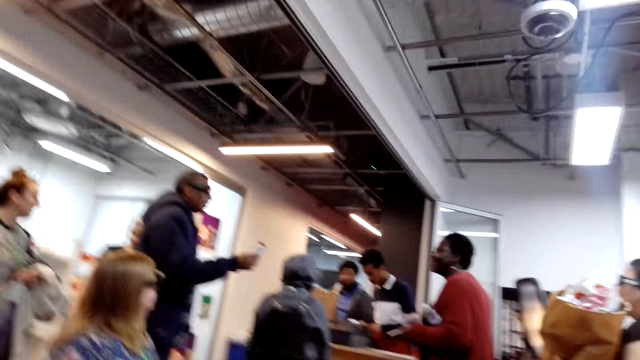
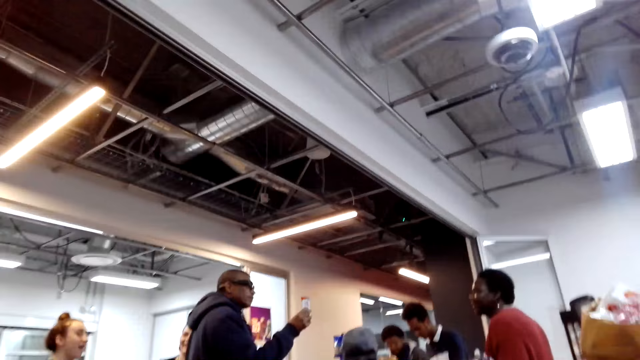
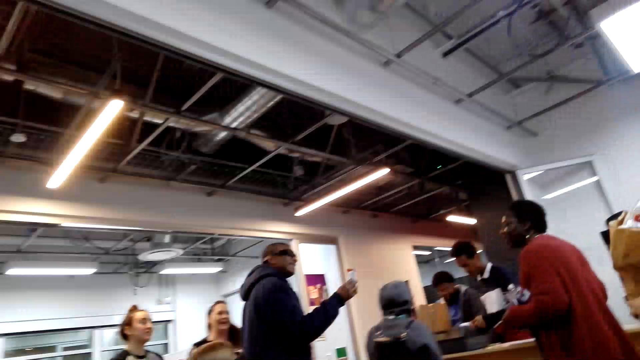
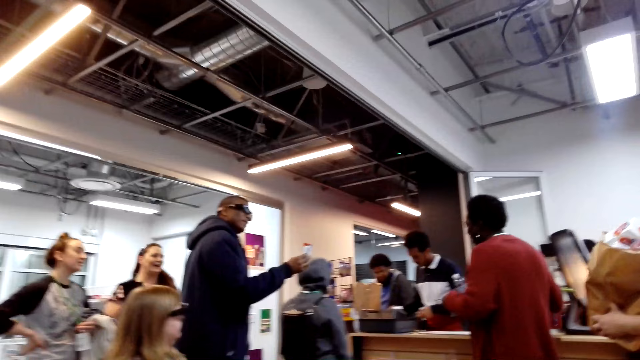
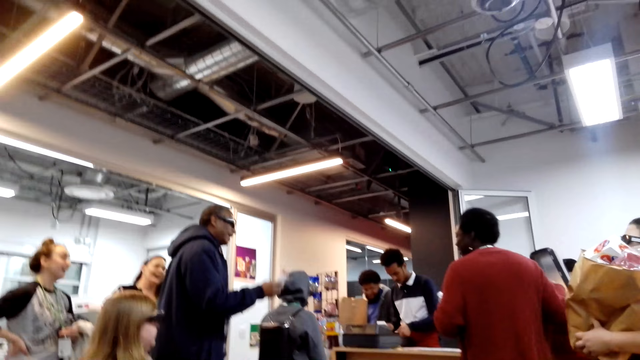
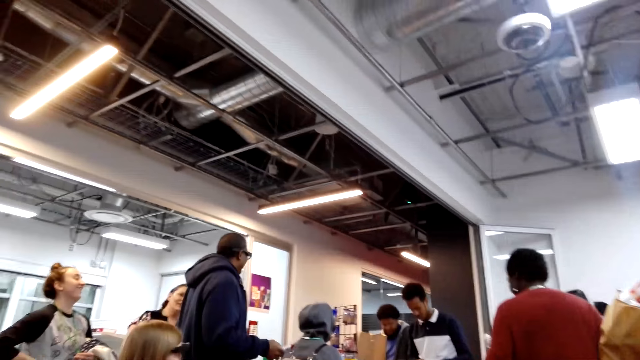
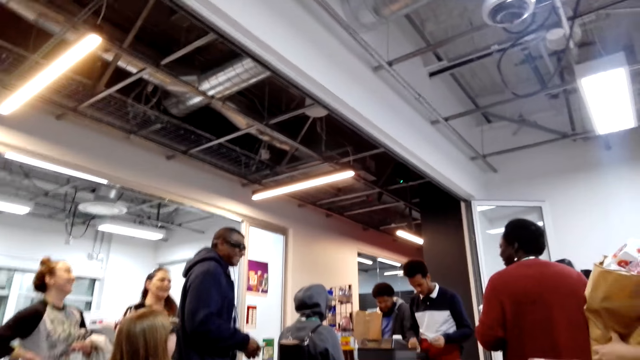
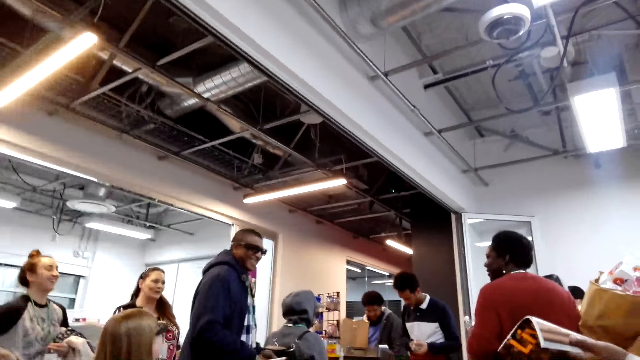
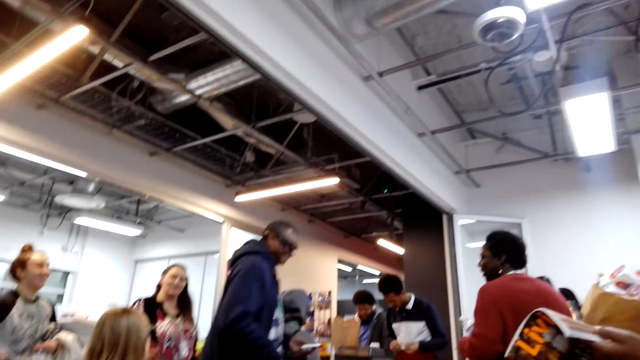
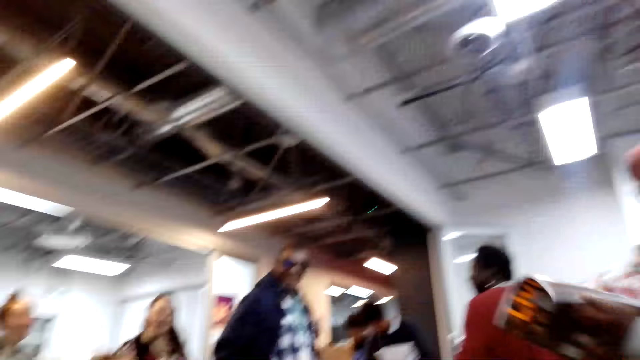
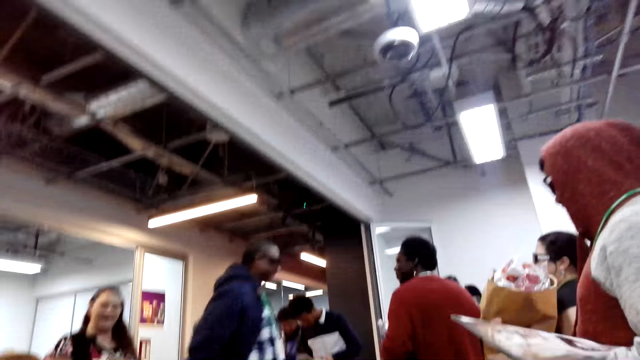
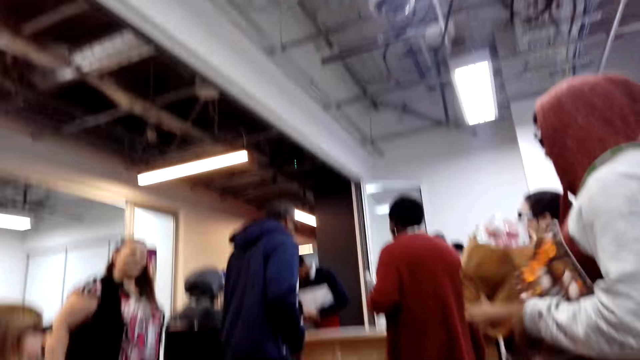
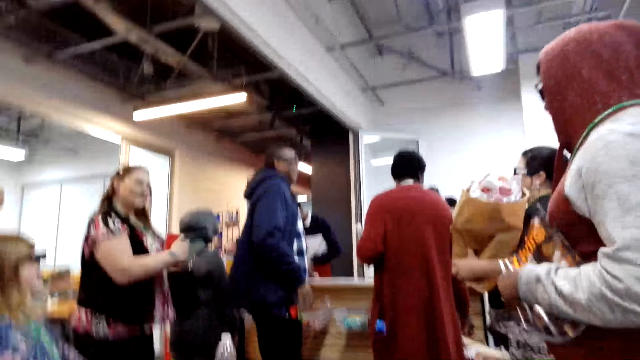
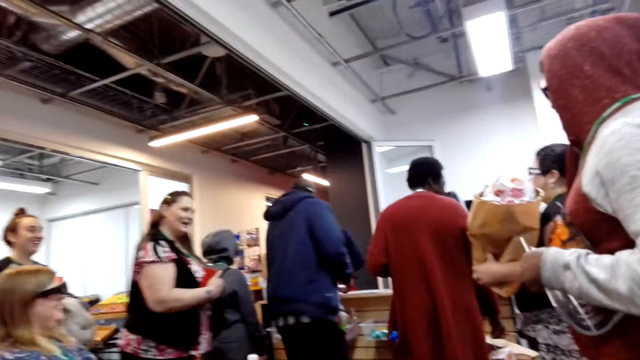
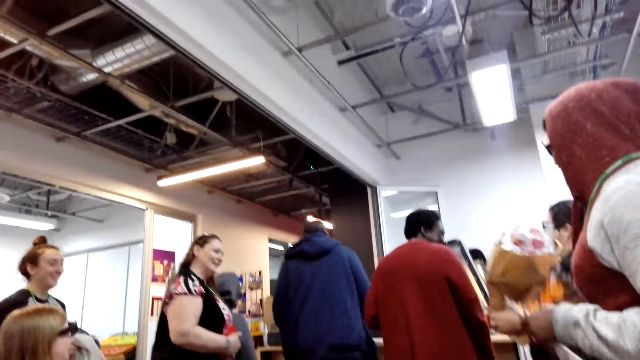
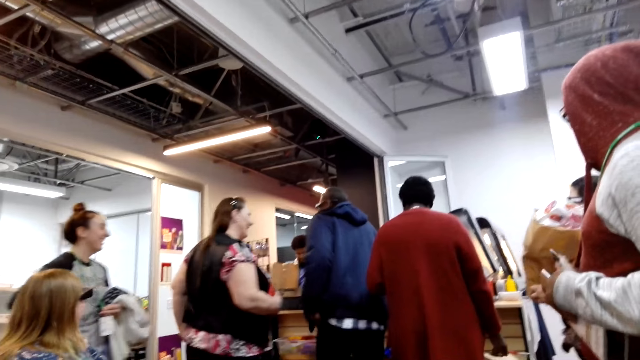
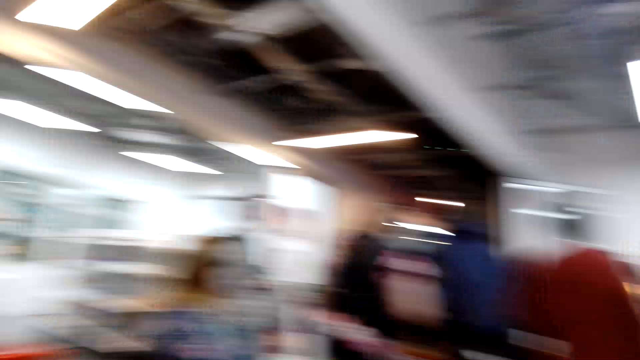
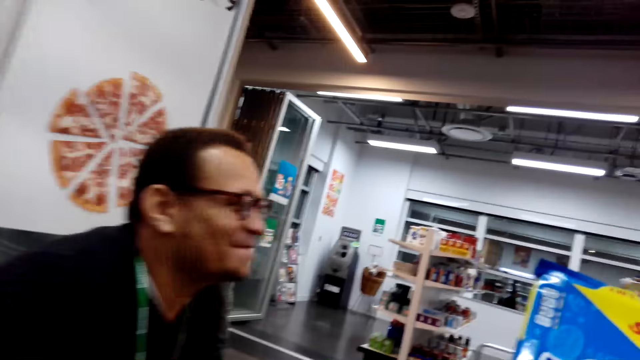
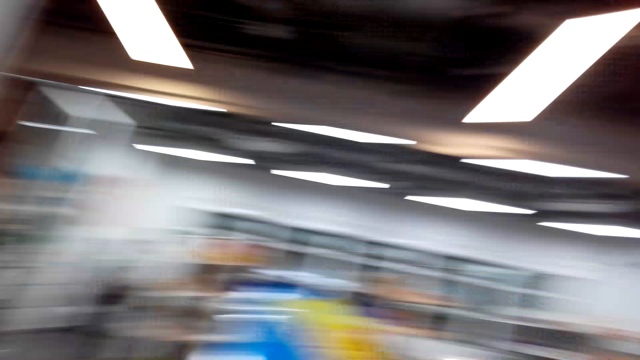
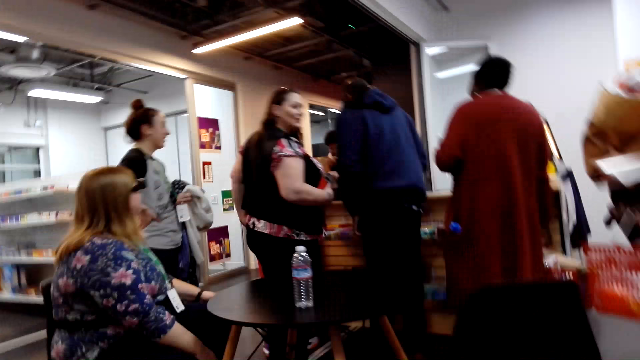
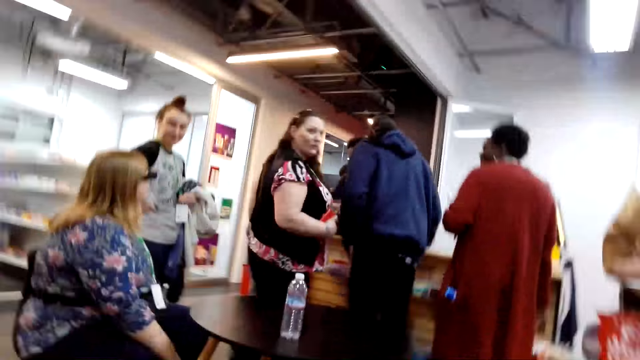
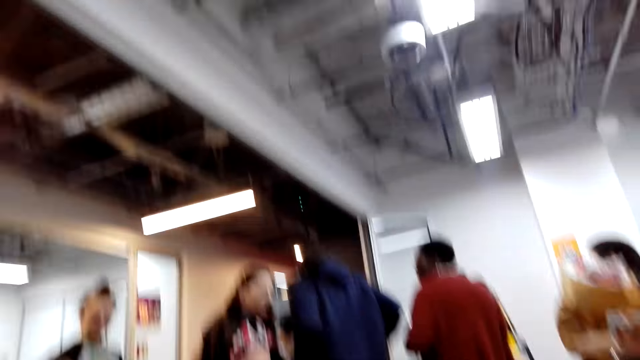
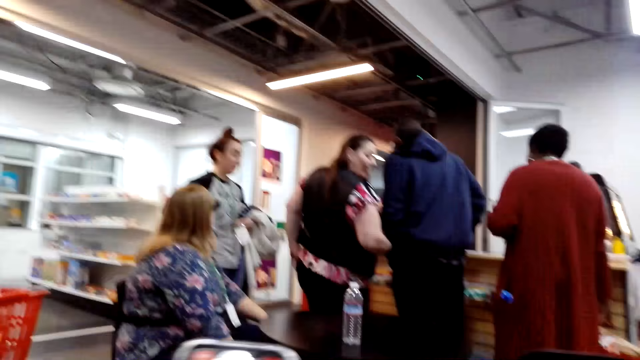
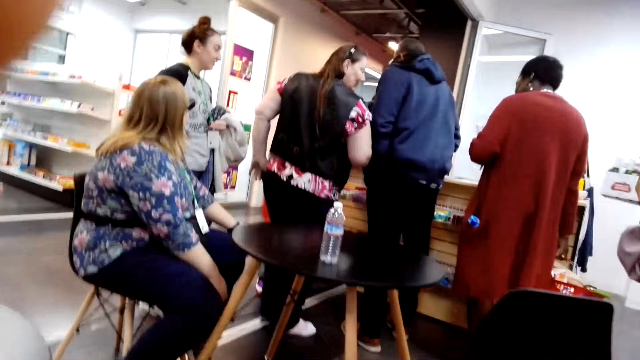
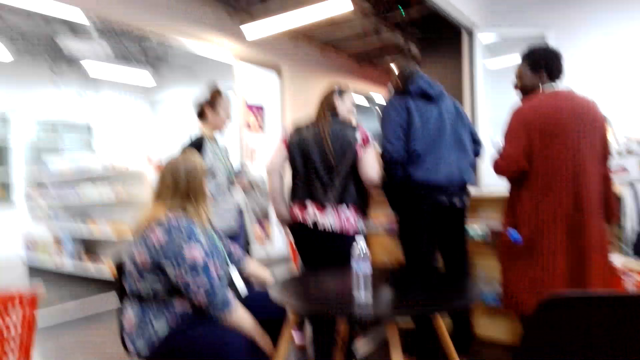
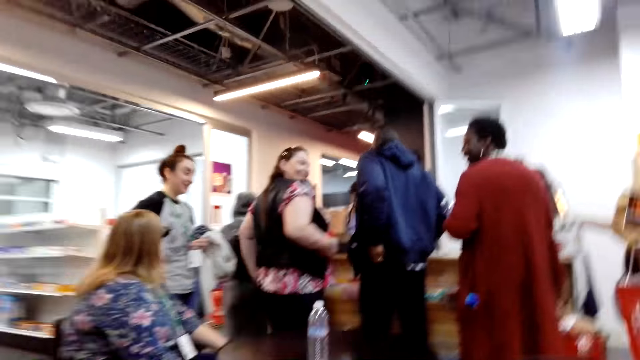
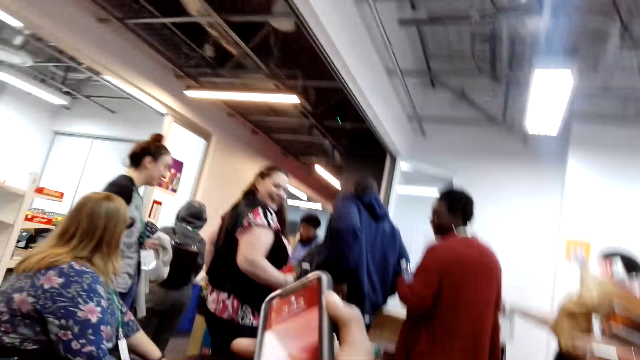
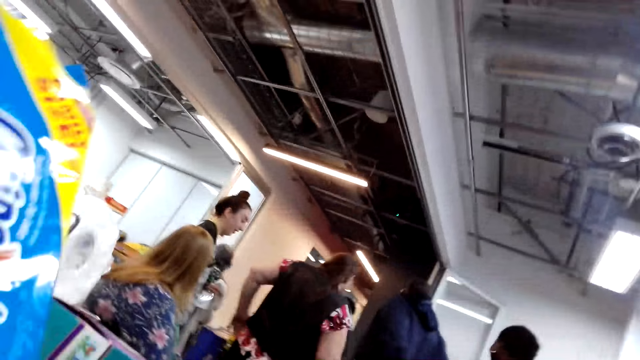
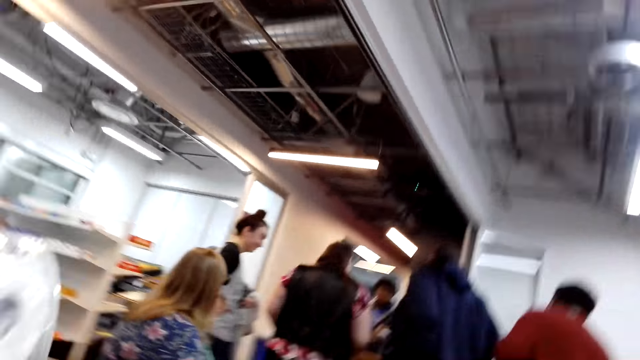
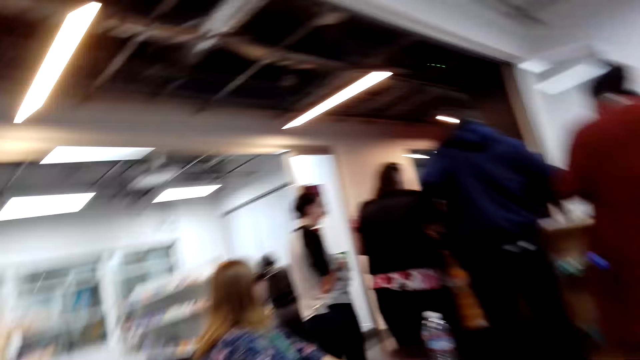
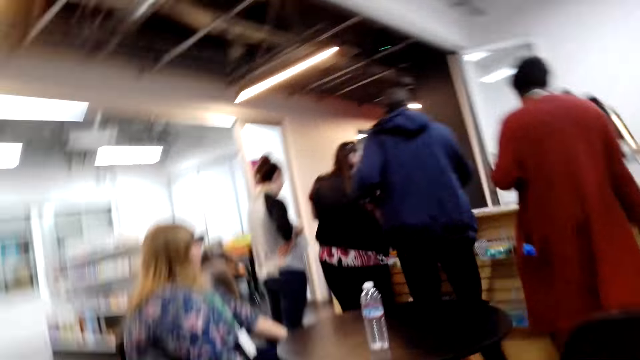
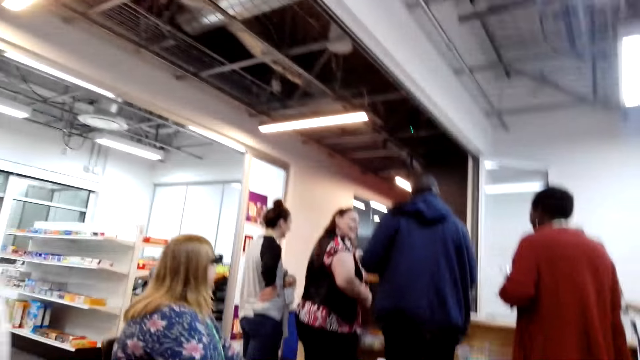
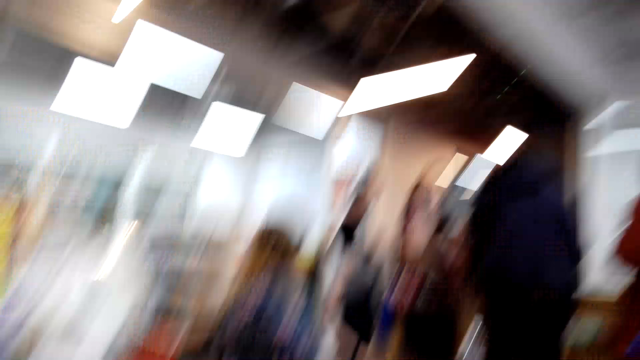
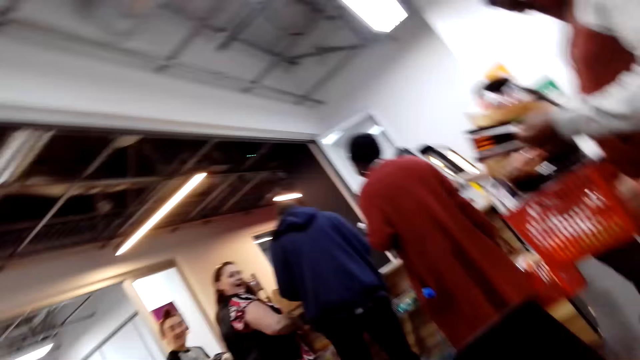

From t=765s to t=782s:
A man holds a credit card. A woman stands in the shop. Another man coughs. The camera wearer looks around the shop. The woman converses with another woman. The other woman holds a shopping bag. The first man stands at the cashier. The first woman stands at the cashier. Another man looks around the shop. The camera wearer smiles. They look around the shop. The man who coughed laughs.

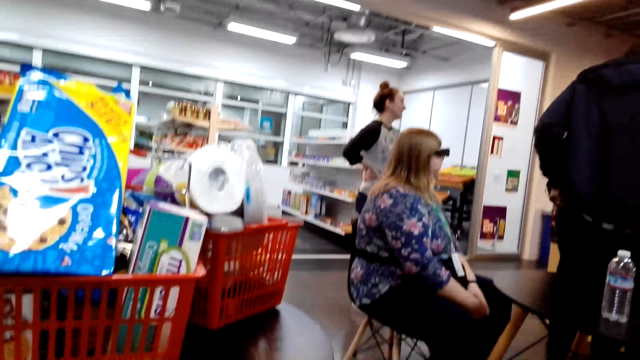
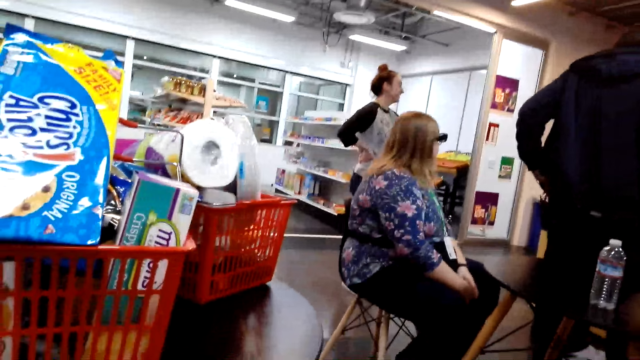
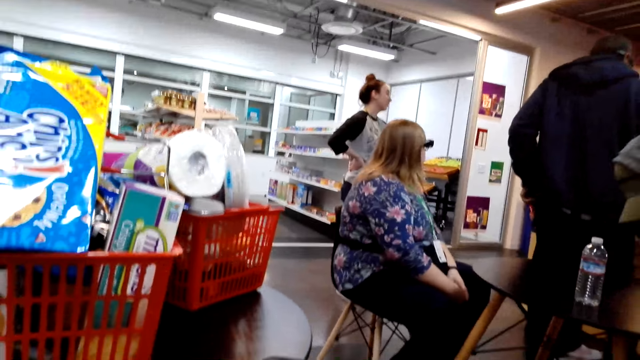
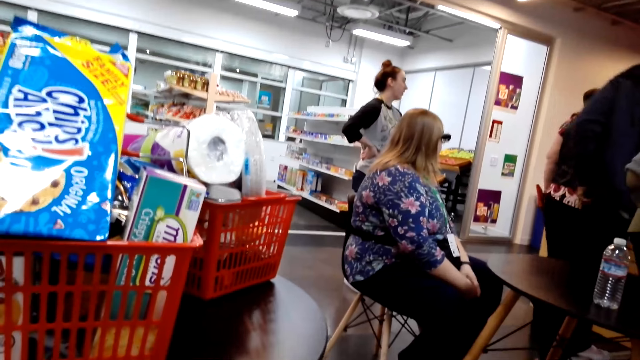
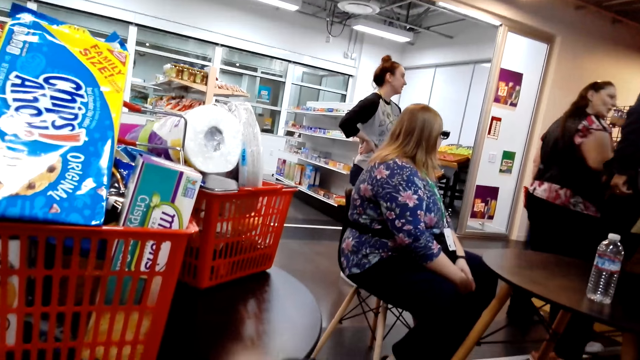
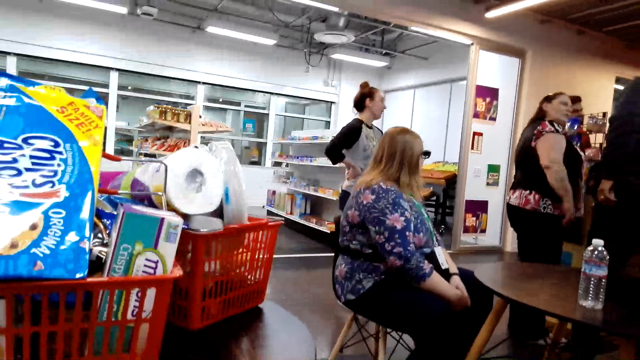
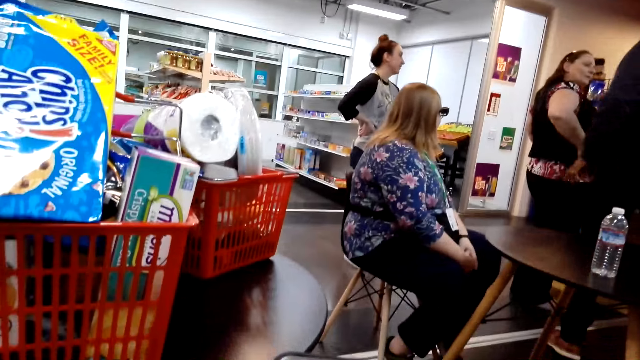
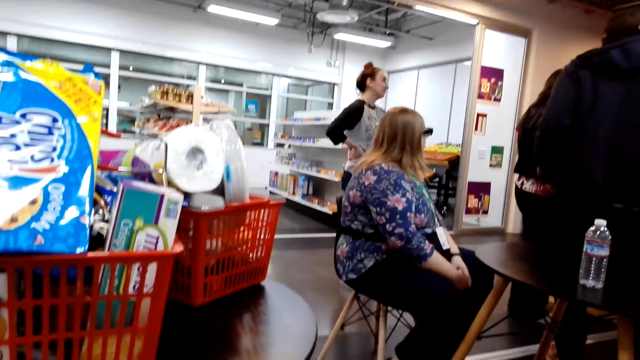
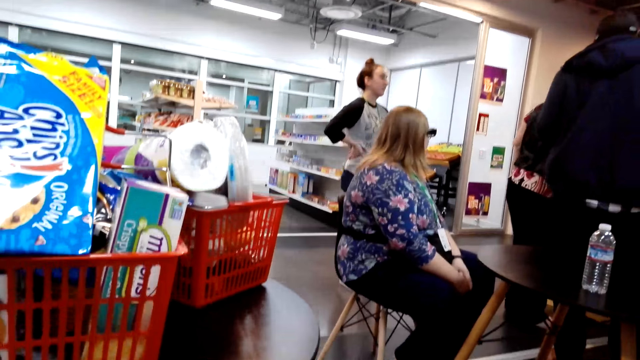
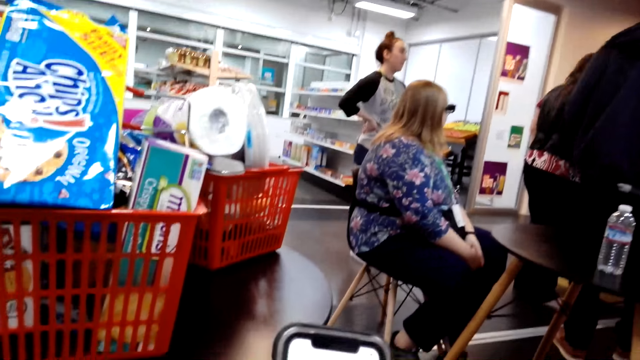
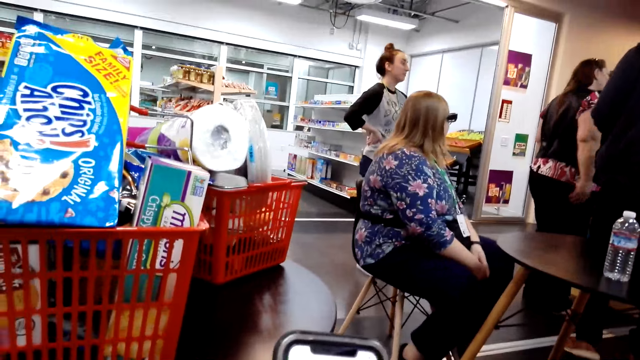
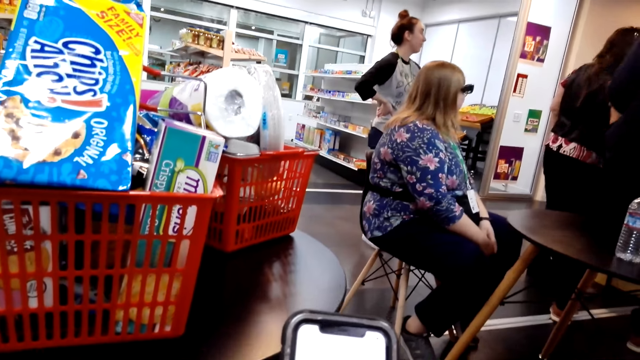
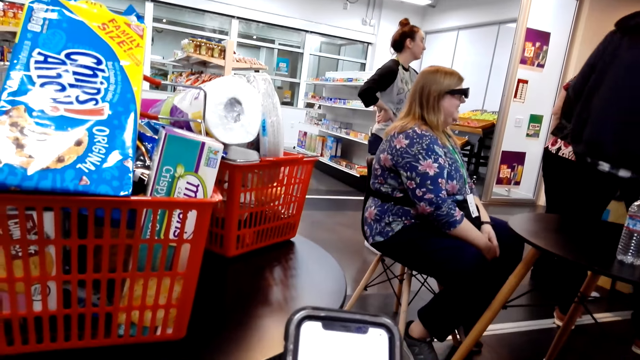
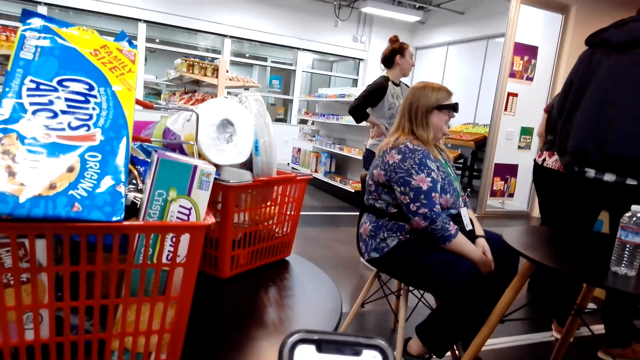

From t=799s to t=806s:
The camera wearer looks around the shop. A woman converses with a man. The camera wearer uses a phone.
